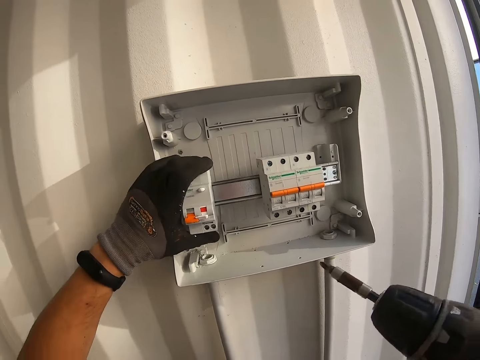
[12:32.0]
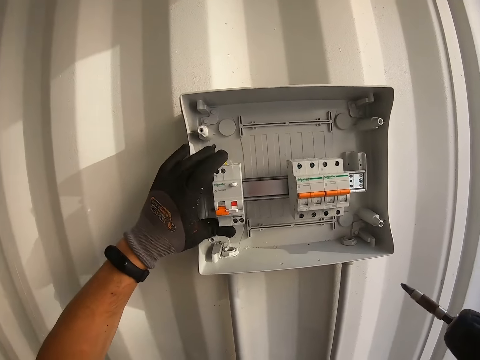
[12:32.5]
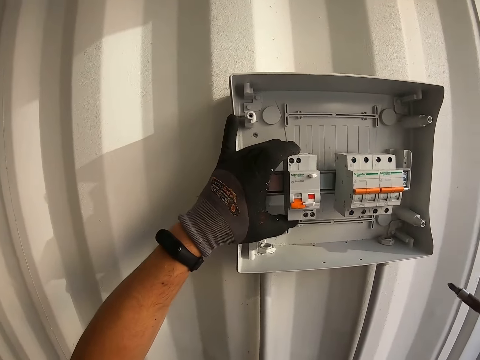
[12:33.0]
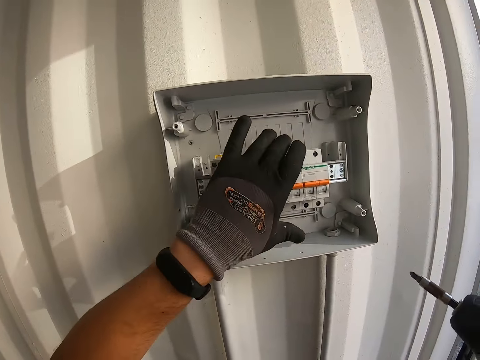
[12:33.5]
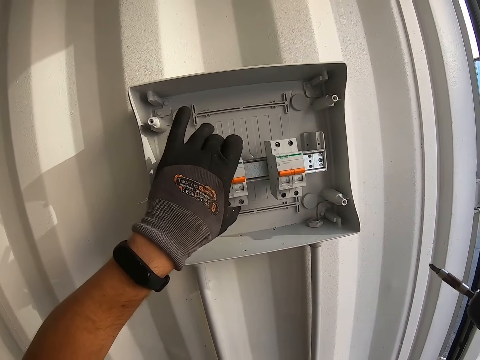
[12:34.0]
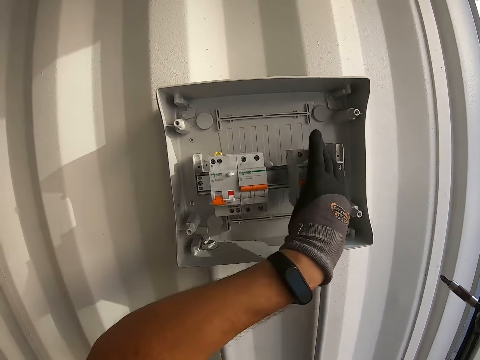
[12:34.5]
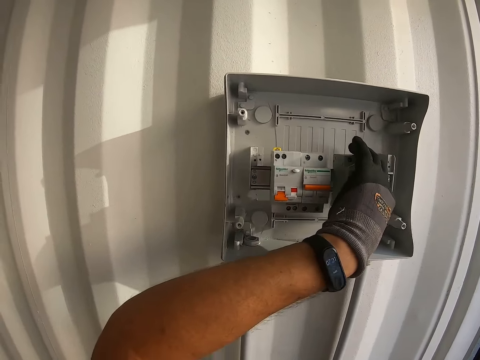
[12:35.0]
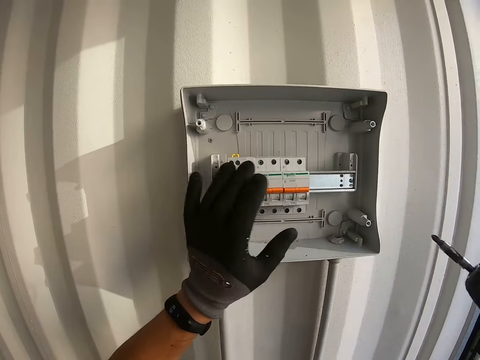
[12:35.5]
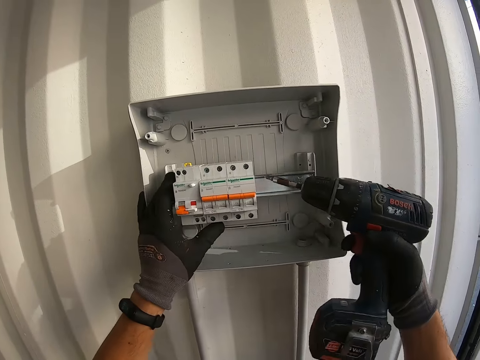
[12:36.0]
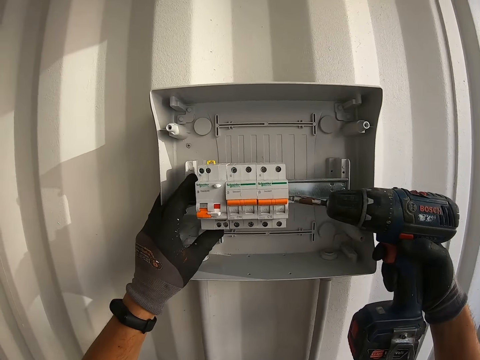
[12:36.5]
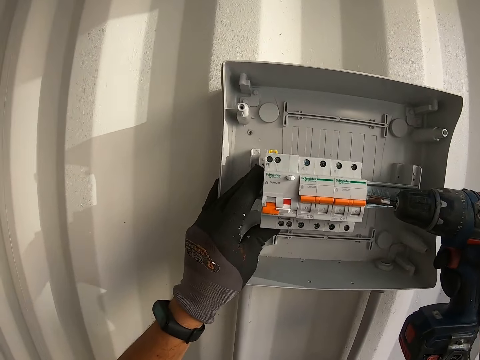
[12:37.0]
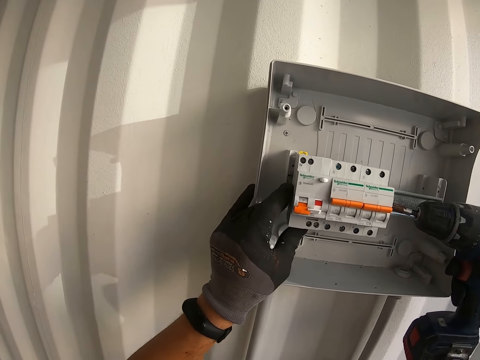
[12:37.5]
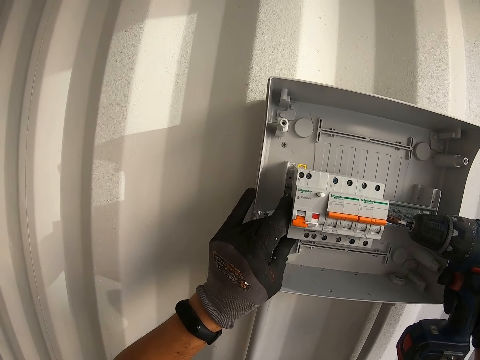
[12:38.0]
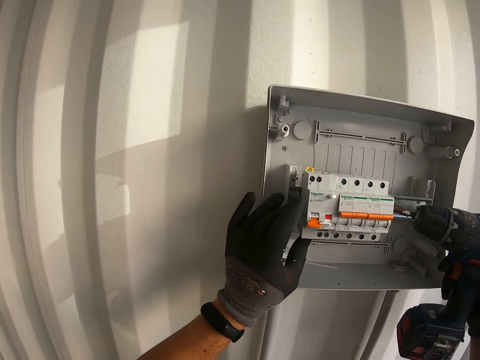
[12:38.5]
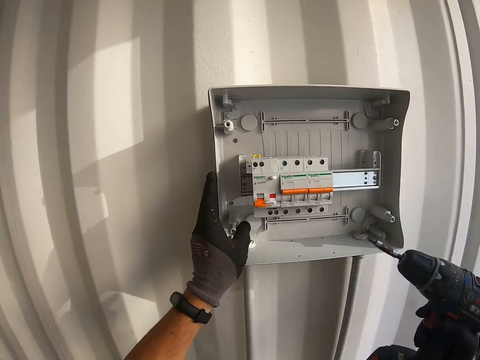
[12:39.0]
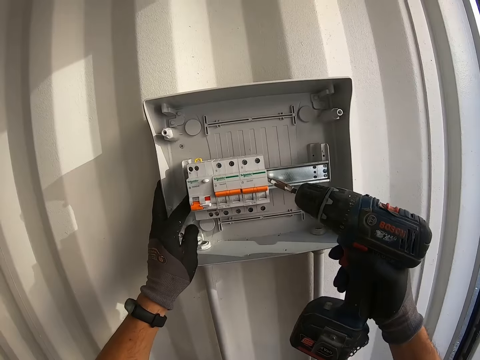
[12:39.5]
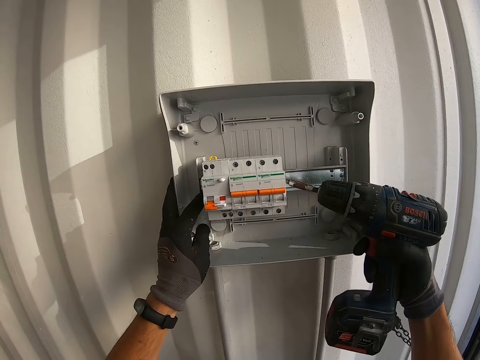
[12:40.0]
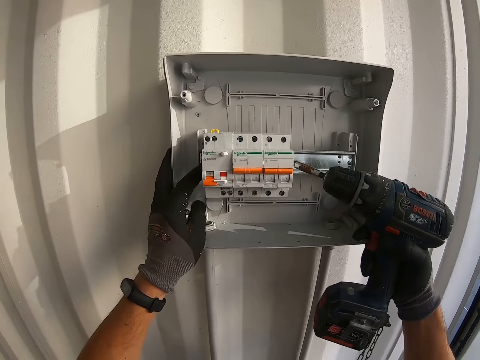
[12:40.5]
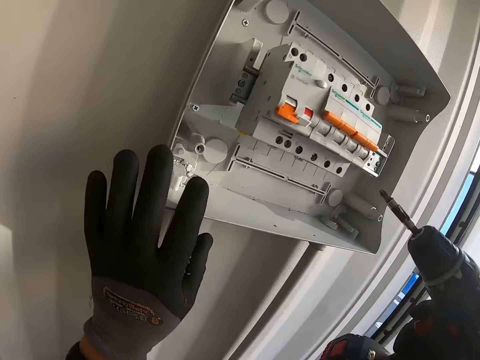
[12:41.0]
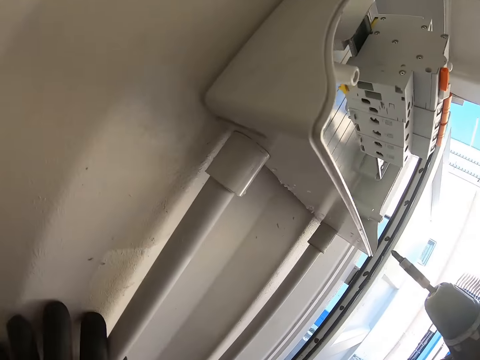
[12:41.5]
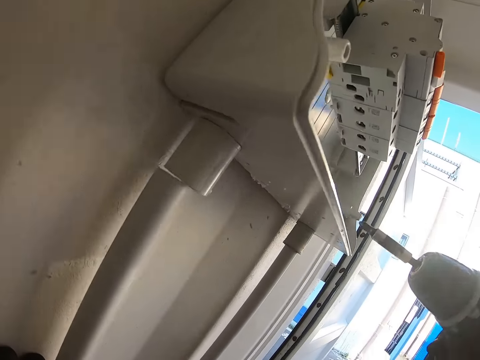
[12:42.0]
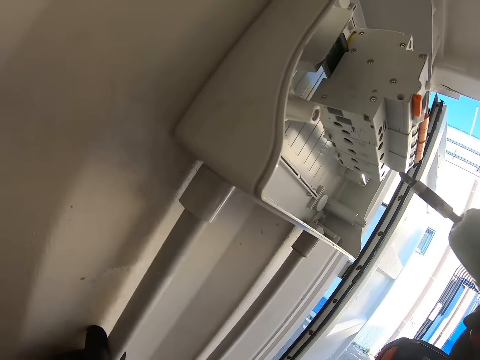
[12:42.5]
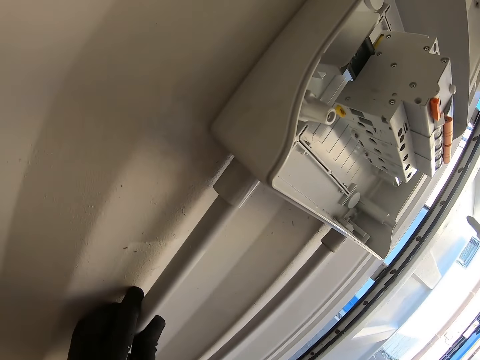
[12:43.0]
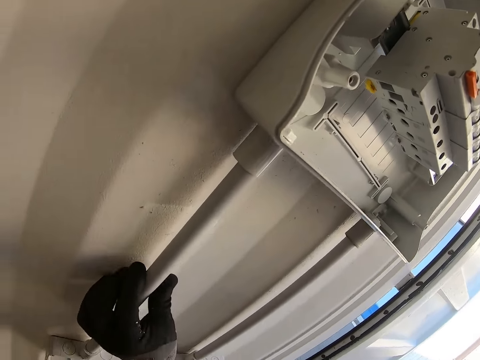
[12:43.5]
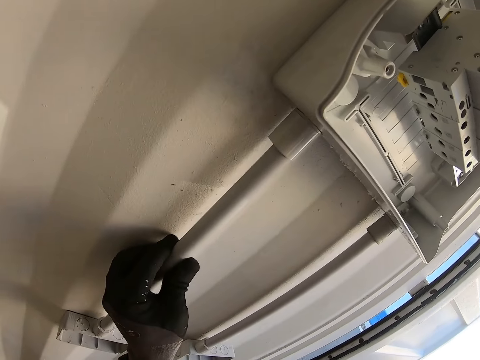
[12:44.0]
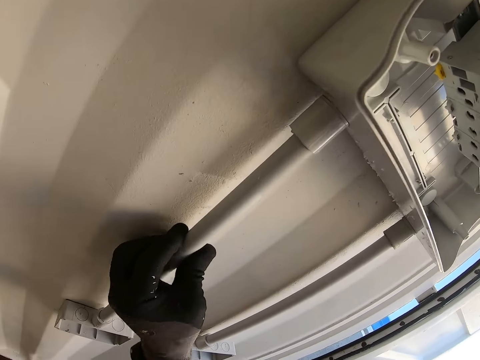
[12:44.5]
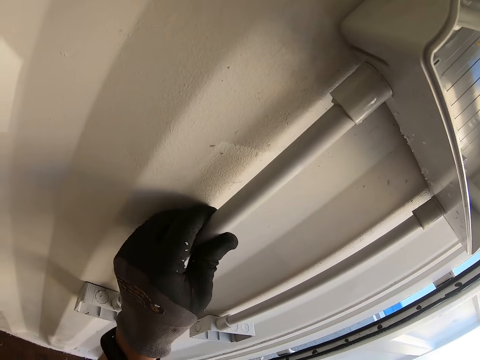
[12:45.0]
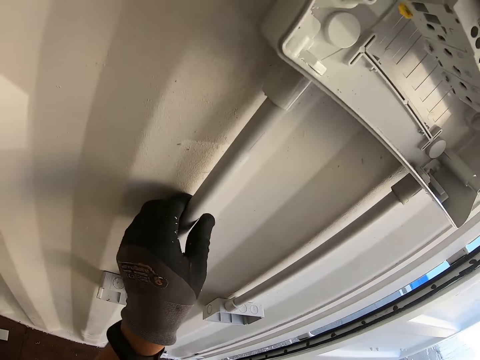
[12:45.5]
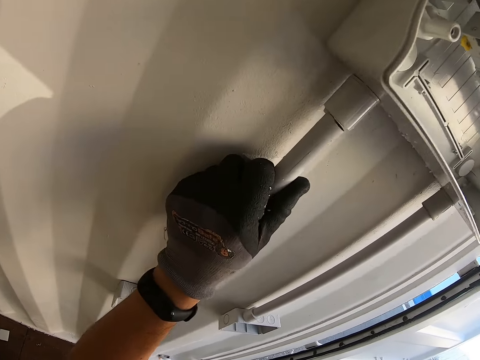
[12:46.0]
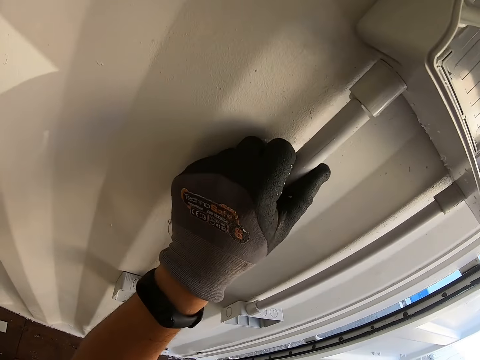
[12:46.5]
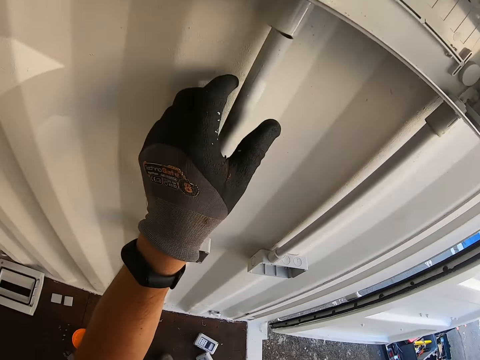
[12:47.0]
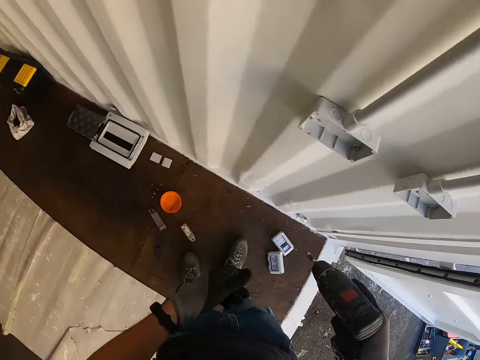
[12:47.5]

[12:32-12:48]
The camera wearer opens. They touch the pipe.

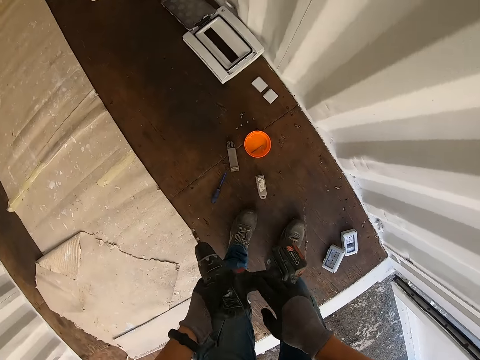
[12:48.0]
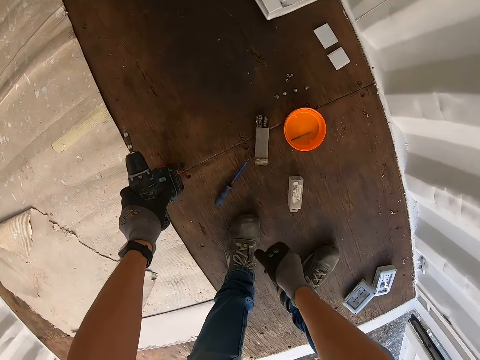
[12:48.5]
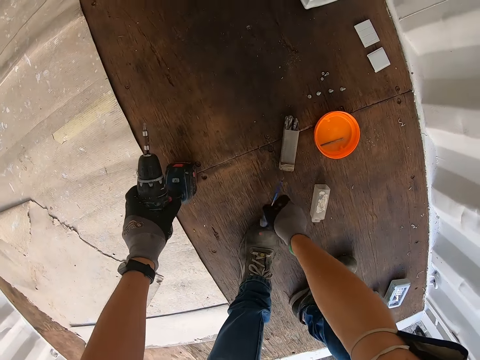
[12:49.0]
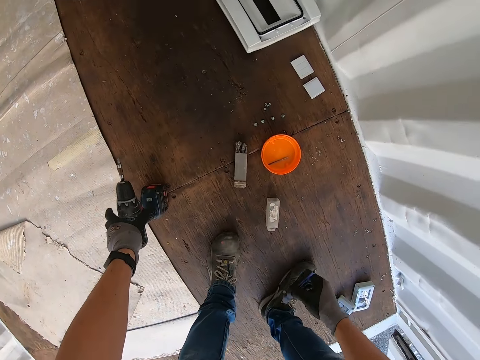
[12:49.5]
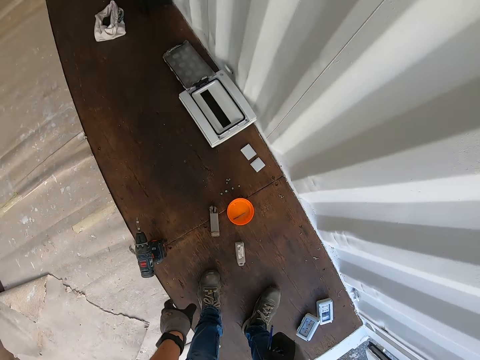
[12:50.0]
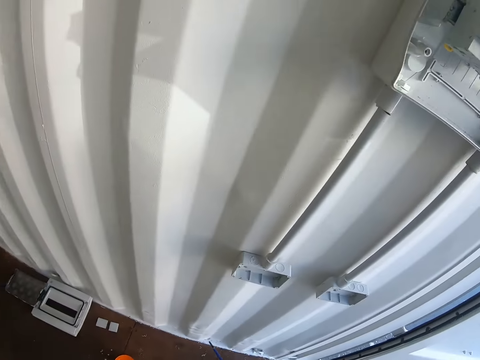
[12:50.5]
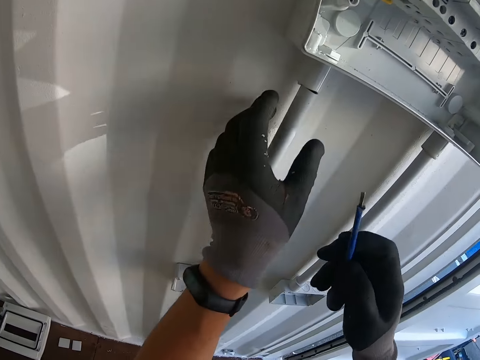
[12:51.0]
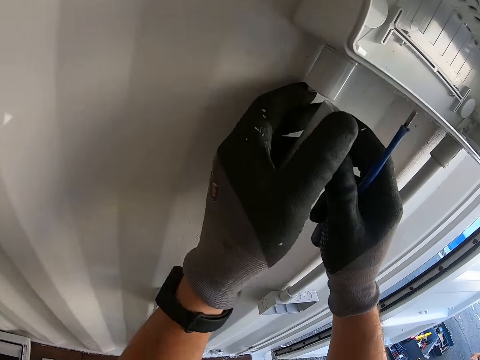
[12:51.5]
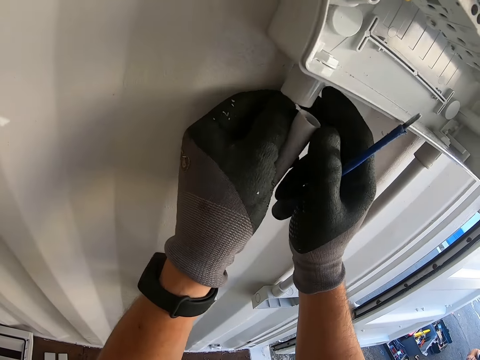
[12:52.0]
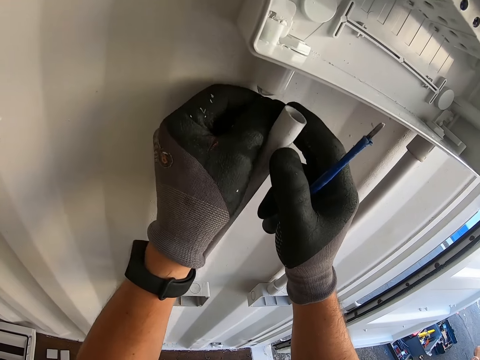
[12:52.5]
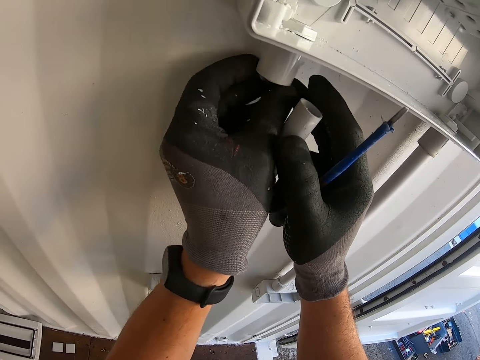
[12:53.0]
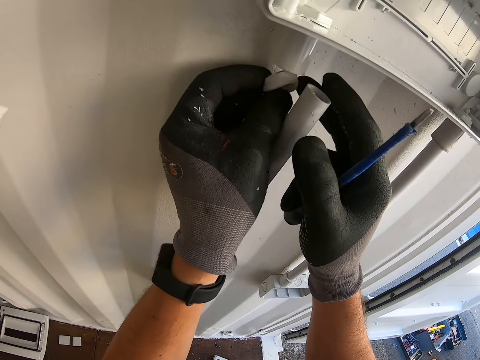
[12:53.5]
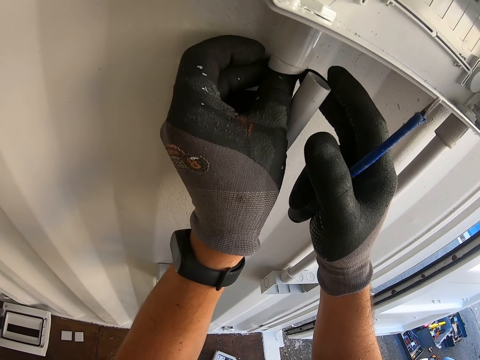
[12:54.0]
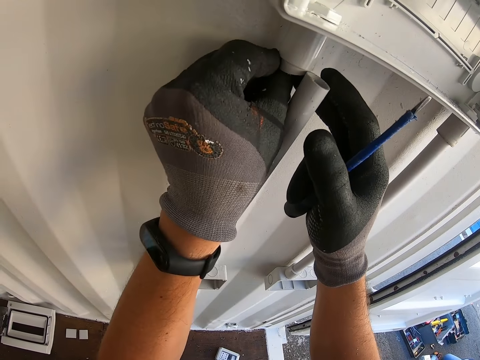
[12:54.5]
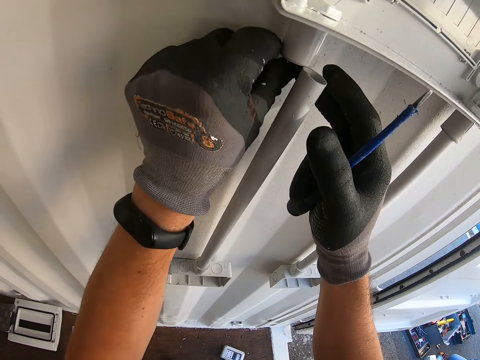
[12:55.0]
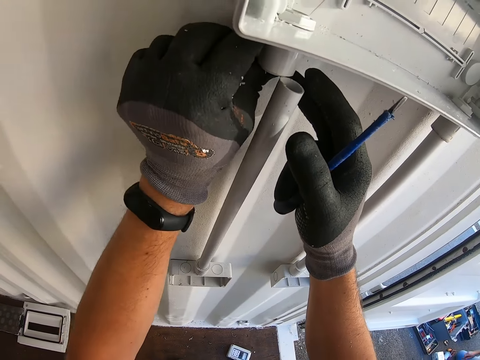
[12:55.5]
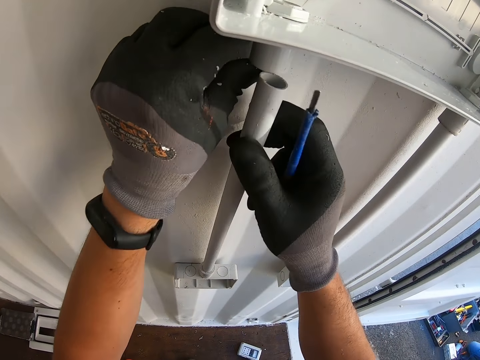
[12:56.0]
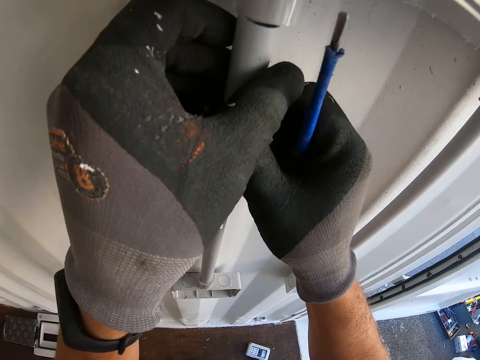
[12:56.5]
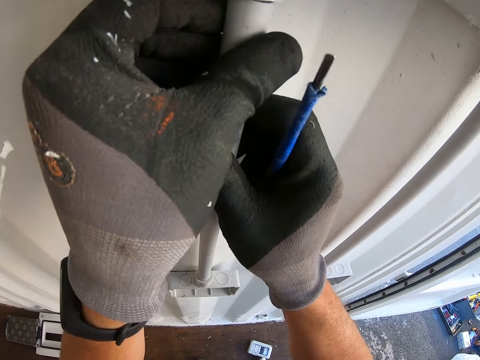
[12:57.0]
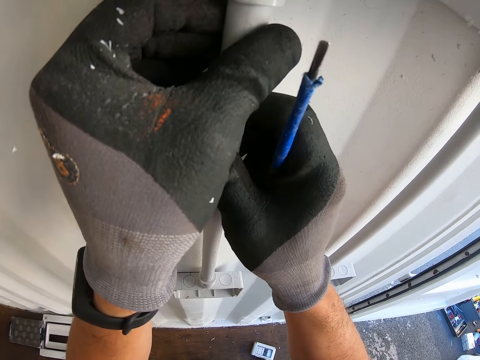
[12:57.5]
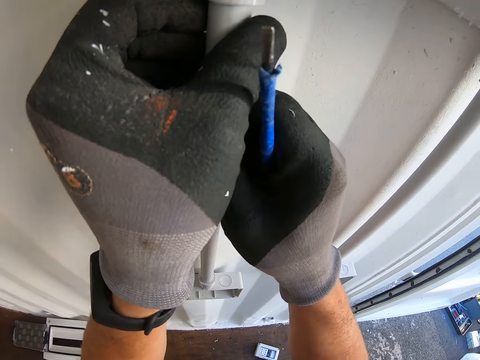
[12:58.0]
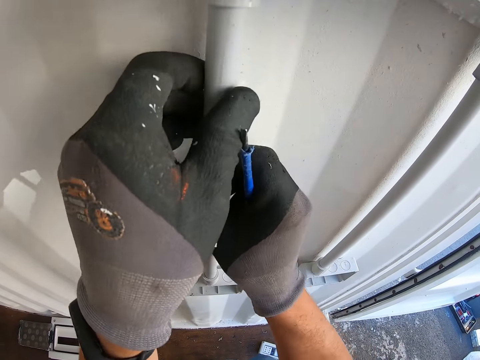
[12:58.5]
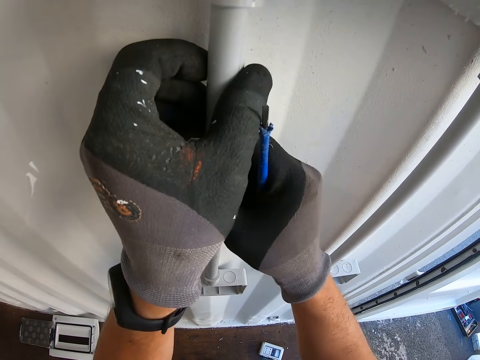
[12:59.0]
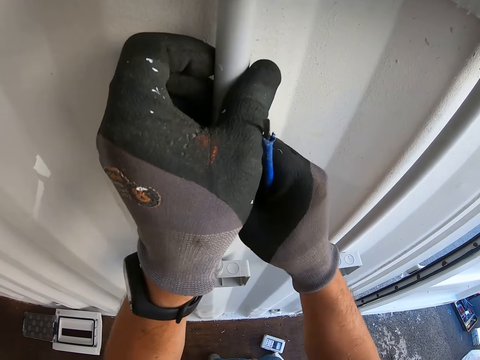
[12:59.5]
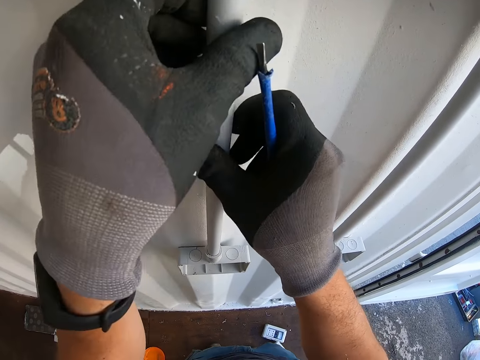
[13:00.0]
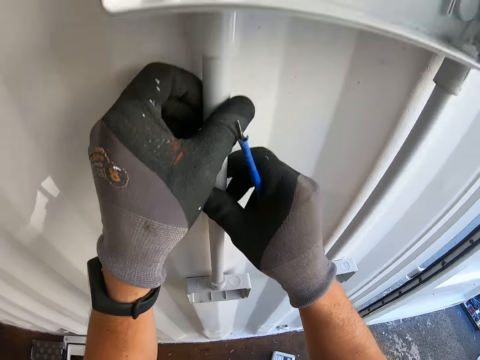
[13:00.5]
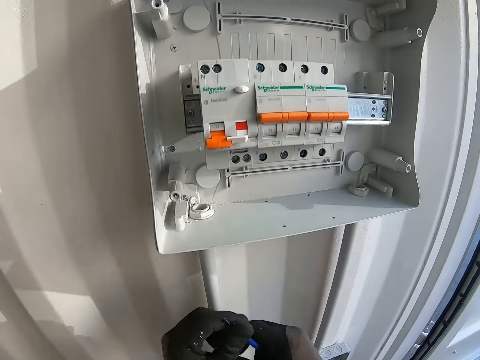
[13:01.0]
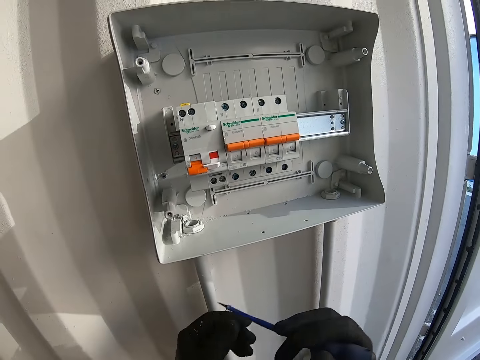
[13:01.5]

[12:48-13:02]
The camera wearer puts the grinder down. They put the lid in a pipe. They are adjusting the pipes.
